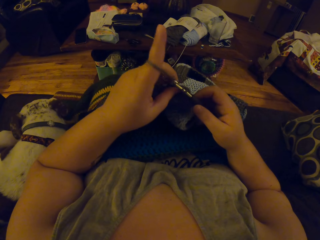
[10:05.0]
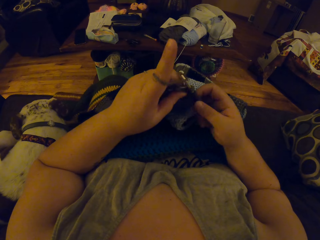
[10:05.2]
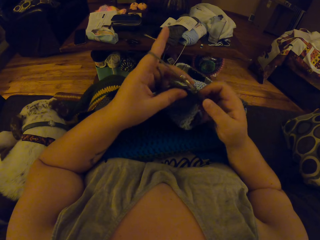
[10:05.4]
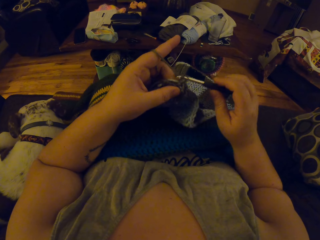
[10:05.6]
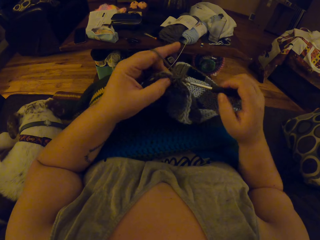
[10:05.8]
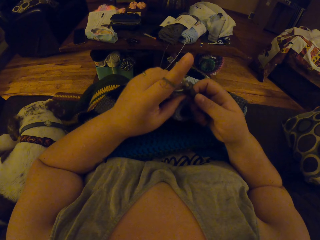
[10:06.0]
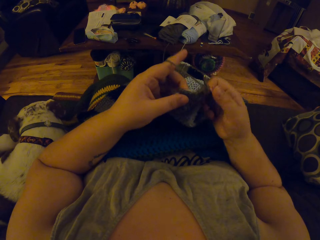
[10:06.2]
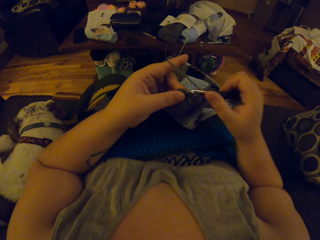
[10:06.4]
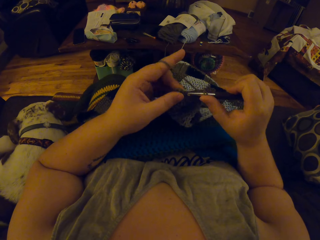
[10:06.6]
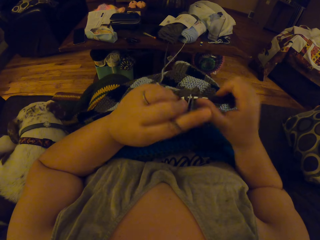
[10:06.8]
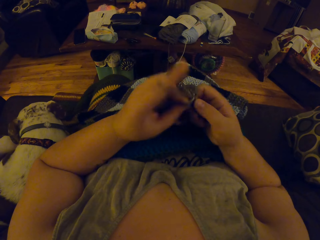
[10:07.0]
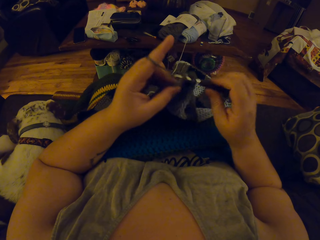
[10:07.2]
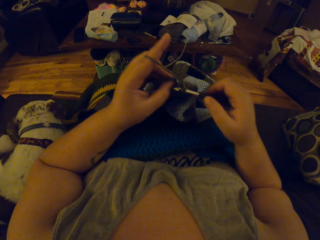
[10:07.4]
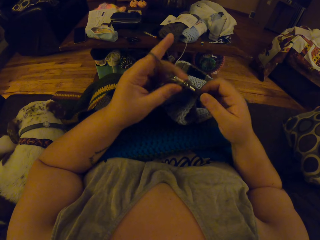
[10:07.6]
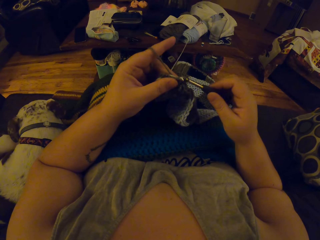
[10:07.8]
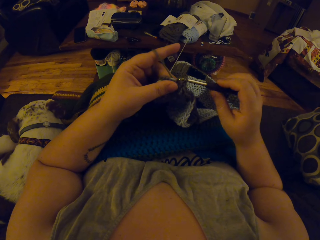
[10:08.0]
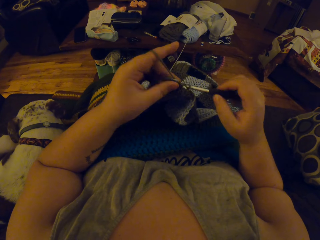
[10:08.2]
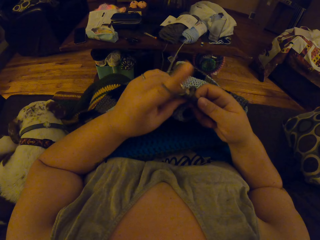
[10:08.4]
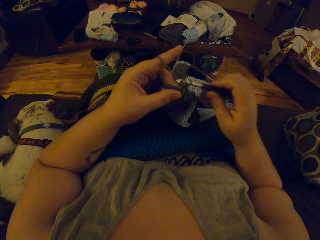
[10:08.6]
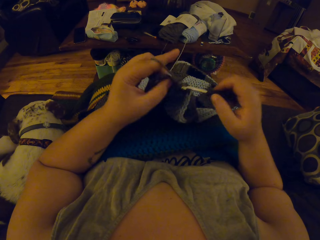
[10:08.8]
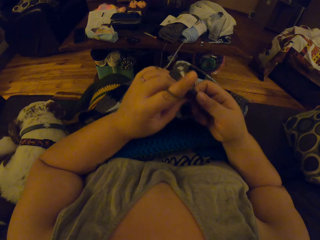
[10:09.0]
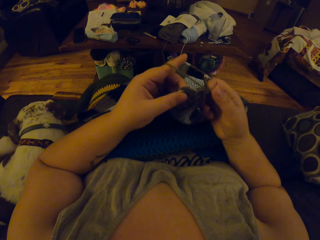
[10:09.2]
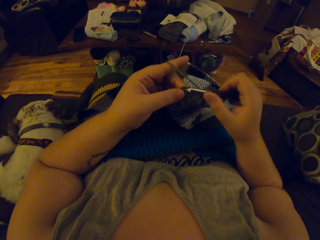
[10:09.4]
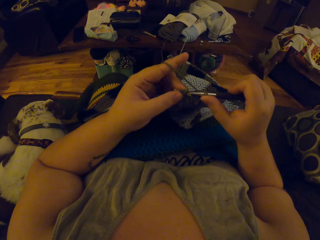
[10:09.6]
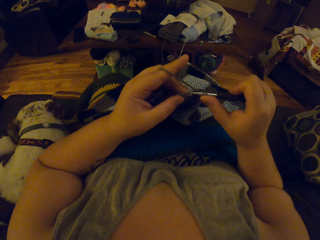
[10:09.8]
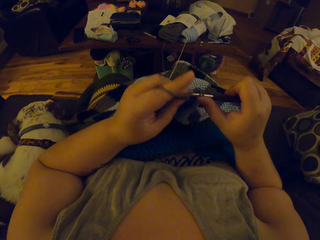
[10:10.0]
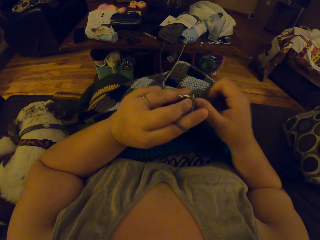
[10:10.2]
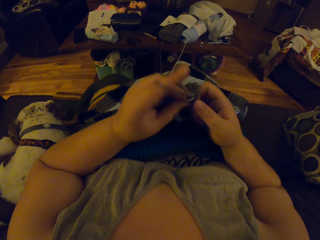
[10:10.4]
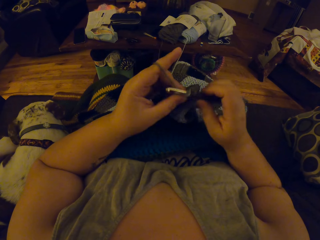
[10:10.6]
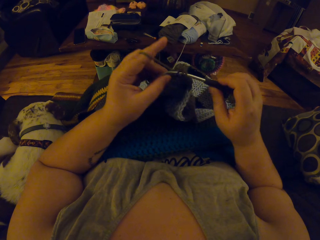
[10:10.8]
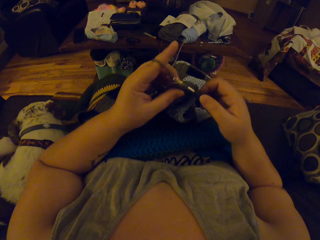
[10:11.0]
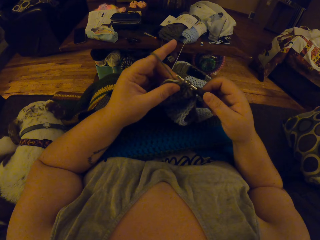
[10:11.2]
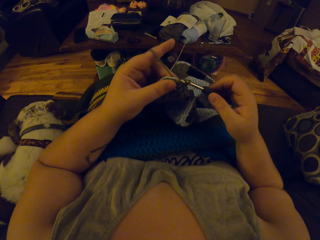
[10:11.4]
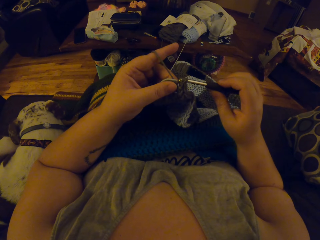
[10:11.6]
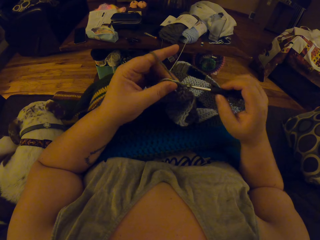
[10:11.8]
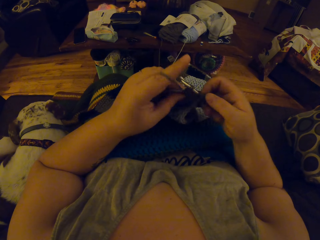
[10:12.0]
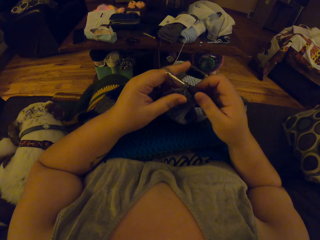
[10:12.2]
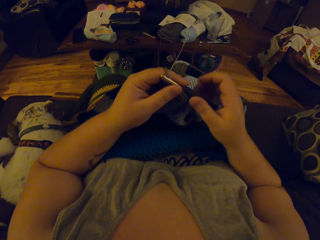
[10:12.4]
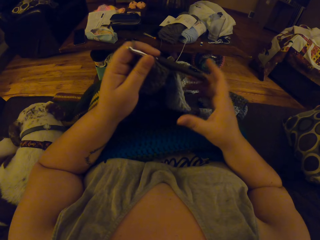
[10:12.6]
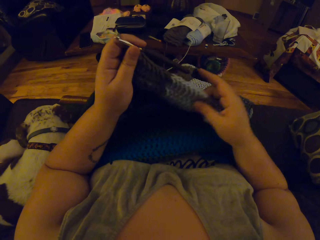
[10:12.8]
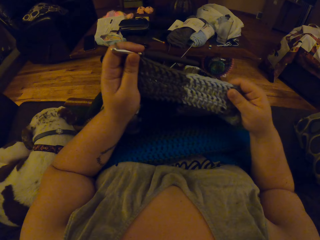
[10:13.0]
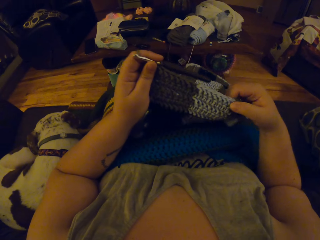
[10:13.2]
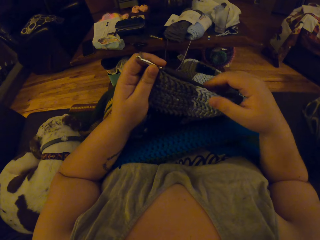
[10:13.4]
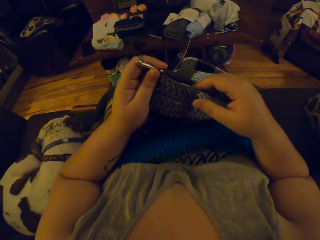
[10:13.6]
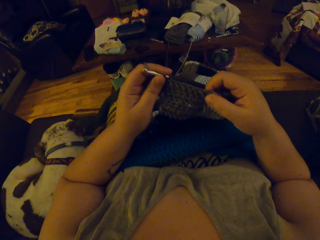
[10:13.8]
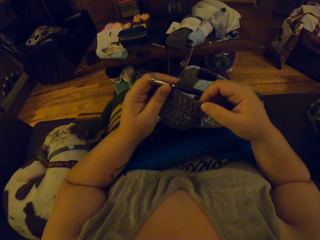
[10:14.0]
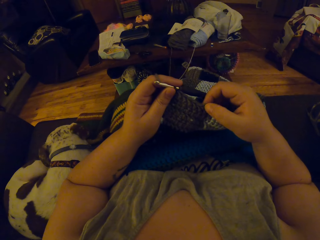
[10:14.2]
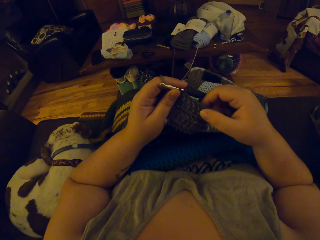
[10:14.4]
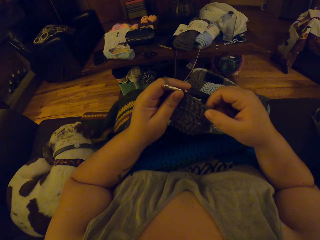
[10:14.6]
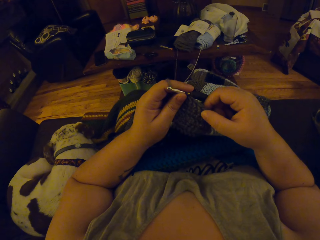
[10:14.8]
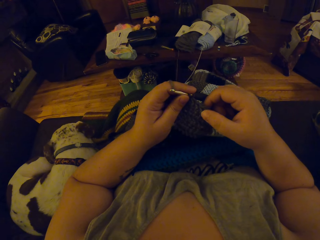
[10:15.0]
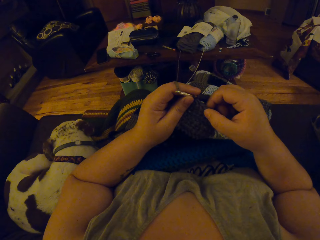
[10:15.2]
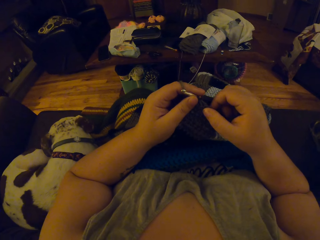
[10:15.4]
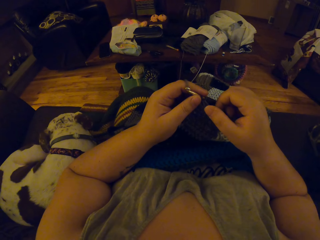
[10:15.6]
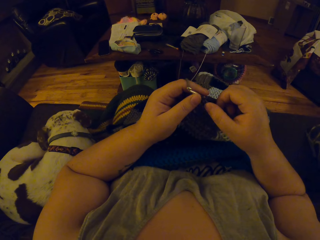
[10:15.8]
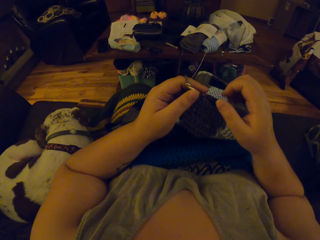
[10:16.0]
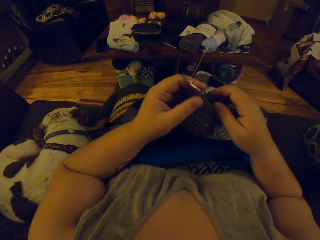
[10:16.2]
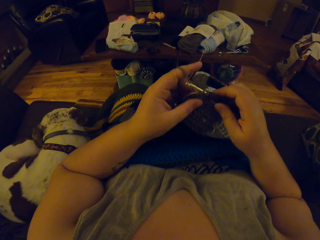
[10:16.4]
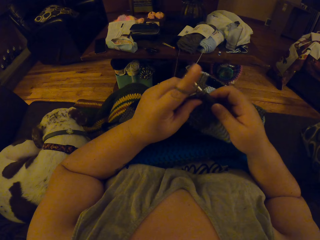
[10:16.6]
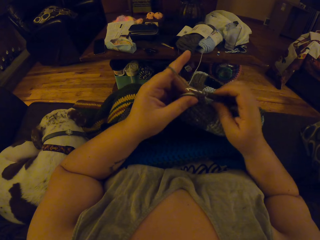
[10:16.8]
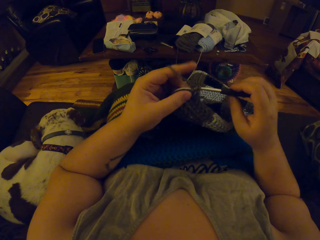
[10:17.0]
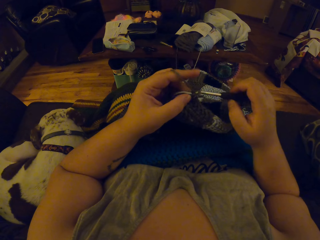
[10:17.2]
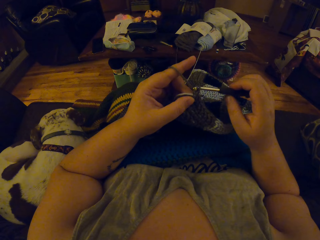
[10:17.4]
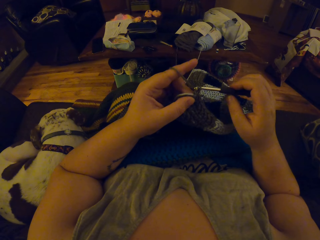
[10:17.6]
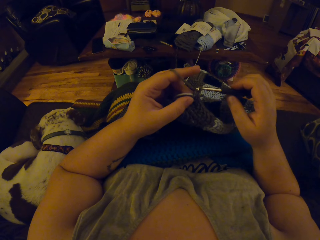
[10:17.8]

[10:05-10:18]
The camera wearer counts the stitches of the fabric and proceeds to weave.

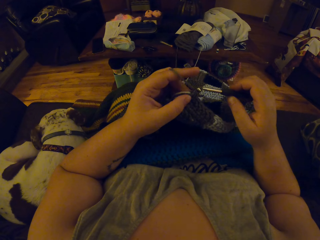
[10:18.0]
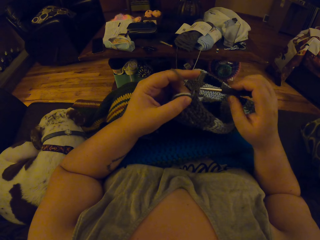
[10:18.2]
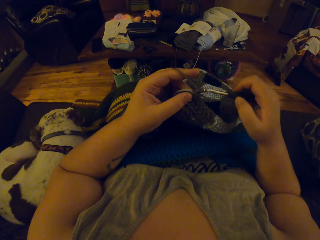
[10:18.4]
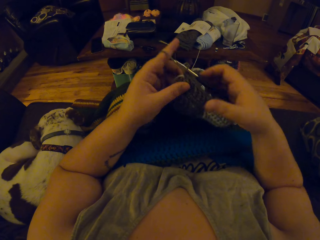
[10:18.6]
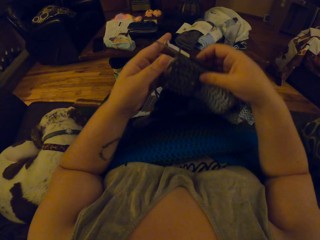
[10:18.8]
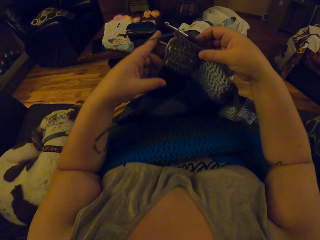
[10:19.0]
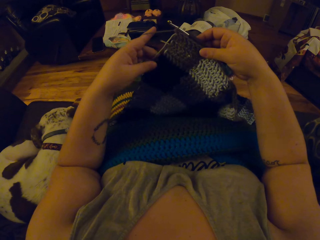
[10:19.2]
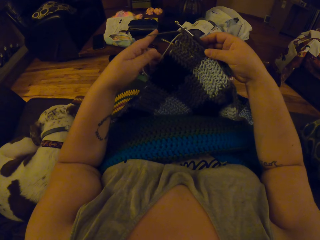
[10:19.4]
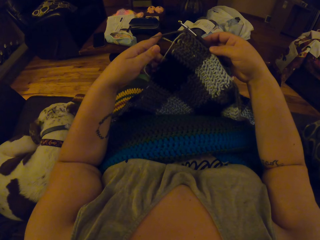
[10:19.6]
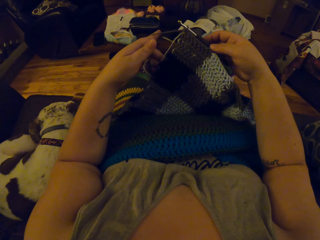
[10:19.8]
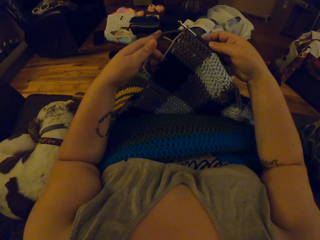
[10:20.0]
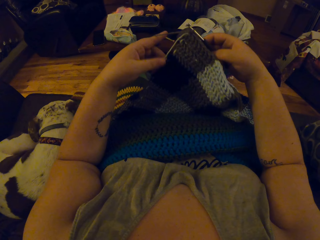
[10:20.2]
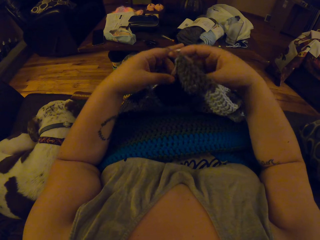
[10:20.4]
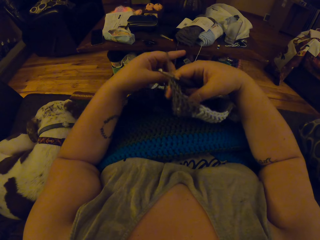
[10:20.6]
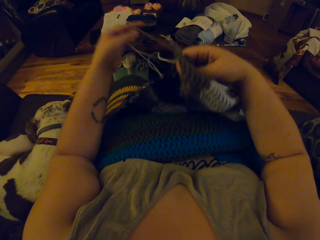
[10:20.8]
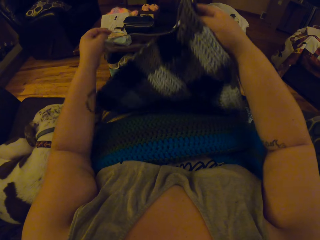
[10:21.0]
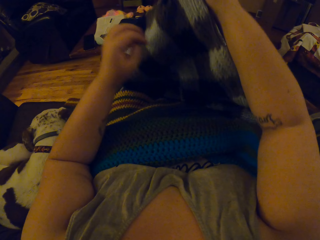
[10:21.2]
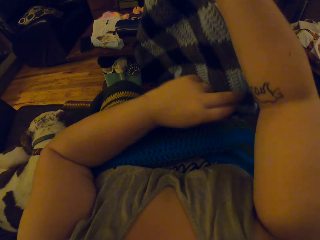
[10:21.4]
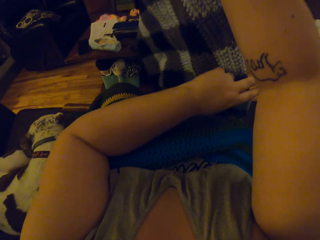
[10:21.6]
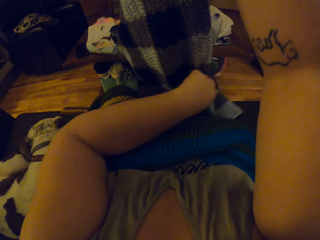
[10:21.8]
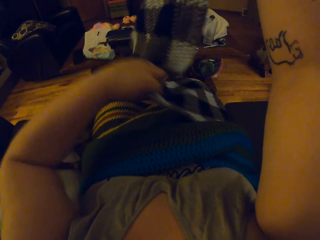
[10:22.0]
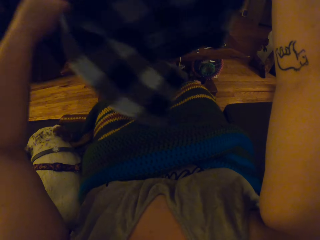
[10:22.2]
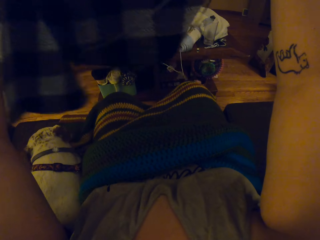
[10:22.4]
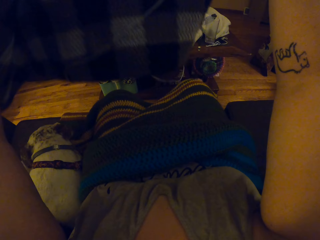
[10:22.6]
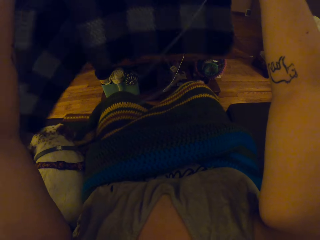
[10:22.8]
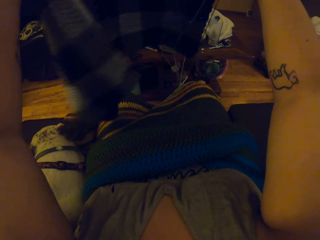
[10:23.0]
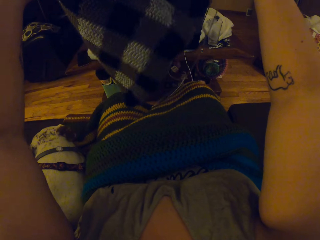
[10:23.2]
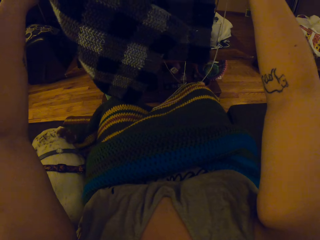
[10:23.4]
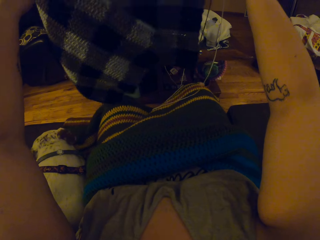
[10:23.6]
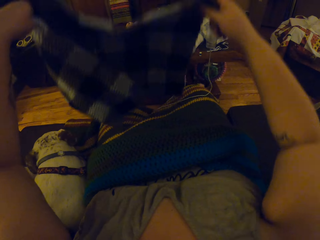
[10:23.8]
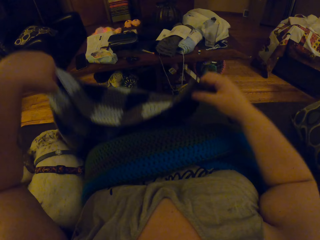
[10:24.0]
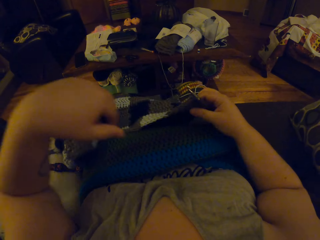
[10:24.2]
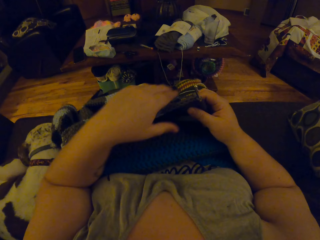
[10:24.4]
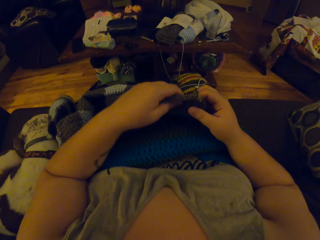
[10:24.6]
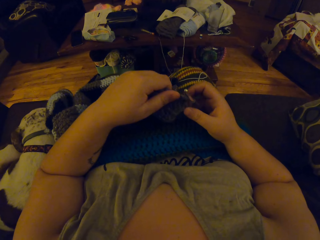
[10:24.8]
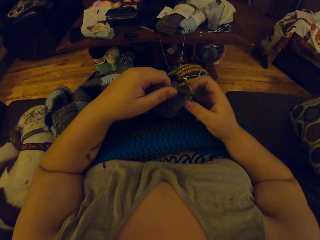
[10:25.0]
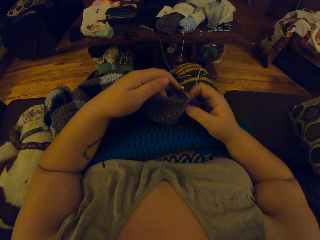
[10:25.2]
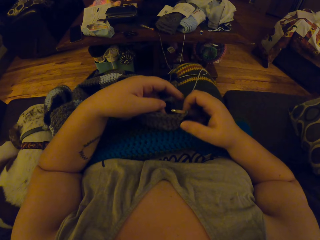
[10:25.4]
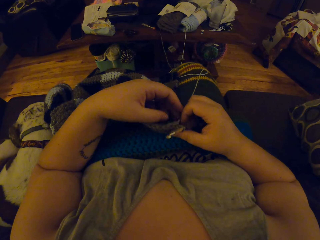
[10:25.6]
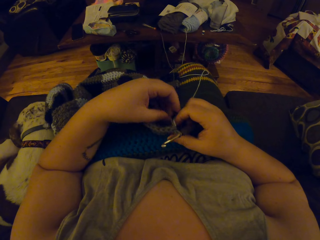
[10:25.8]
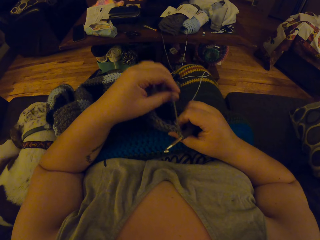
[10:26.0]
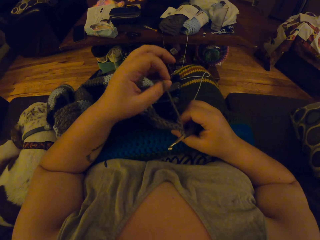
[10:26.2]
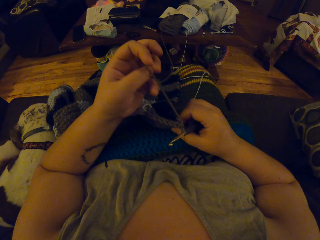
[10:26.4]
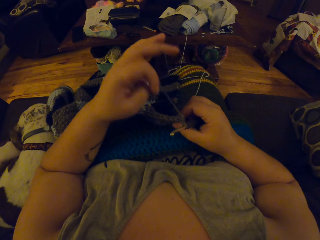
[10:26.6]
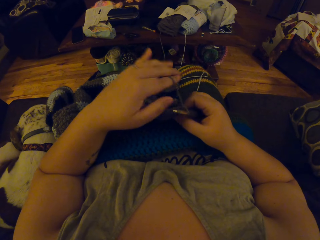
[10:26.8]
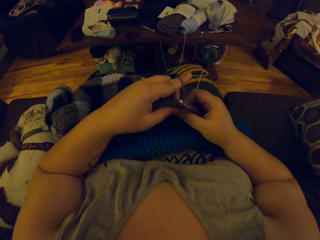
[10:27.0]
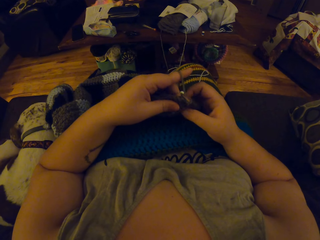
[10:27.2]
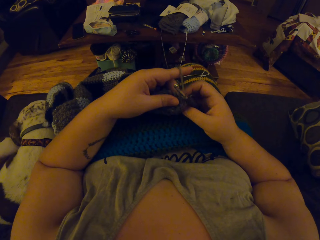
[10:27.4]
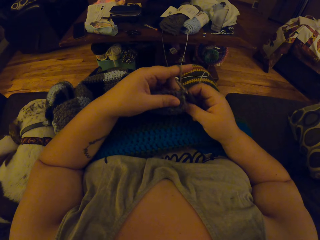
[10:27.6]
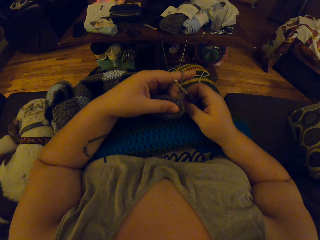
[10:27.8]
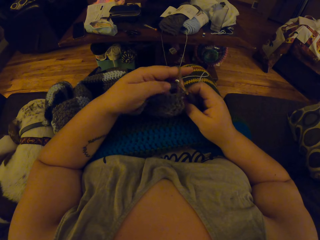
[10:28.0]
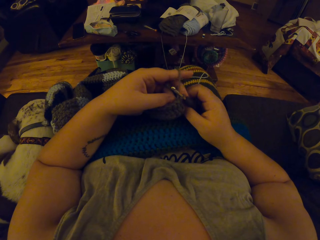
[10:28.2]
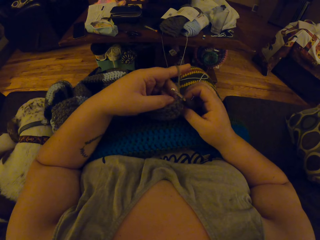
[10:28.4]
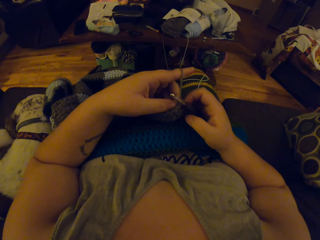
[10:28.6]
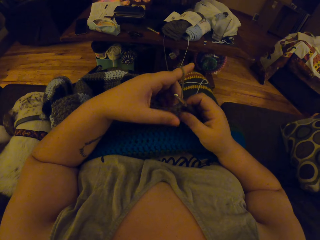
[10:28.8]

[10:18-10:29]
The camera wearer turns the fabric. They stretch the crochet material. They tighten the thread.
